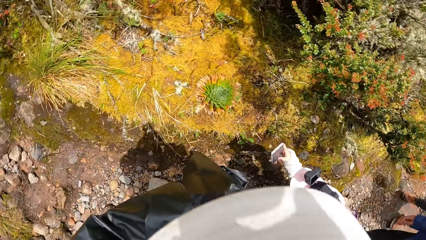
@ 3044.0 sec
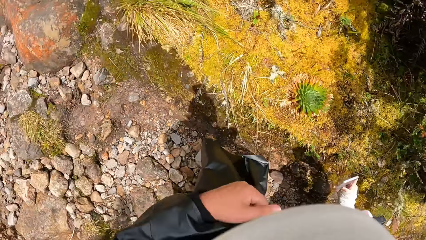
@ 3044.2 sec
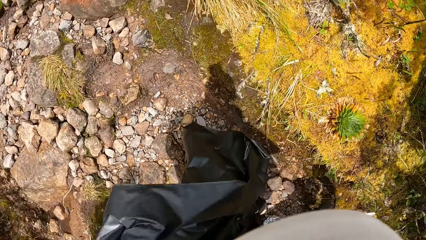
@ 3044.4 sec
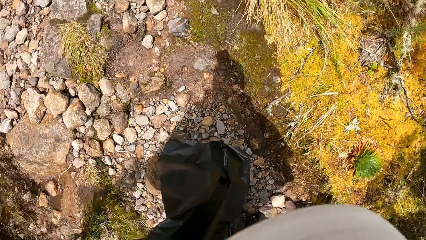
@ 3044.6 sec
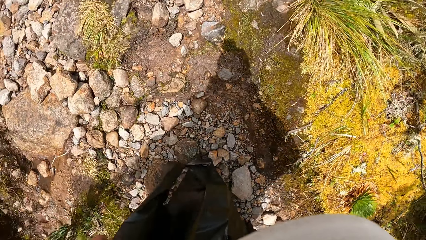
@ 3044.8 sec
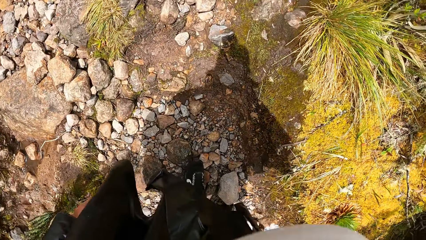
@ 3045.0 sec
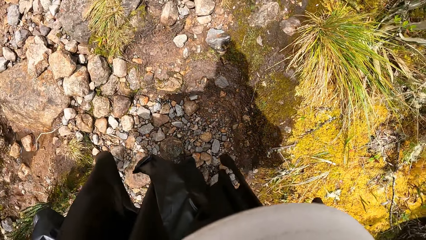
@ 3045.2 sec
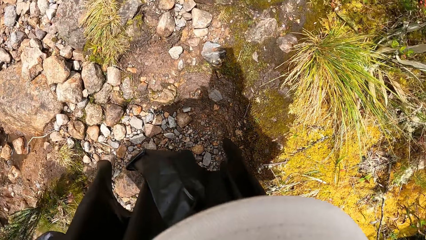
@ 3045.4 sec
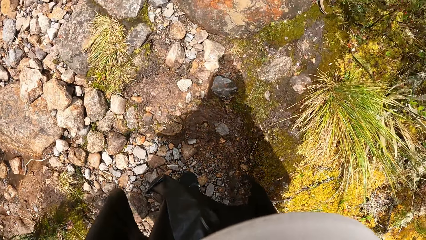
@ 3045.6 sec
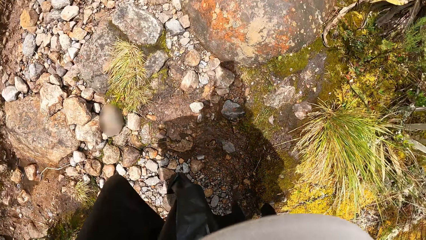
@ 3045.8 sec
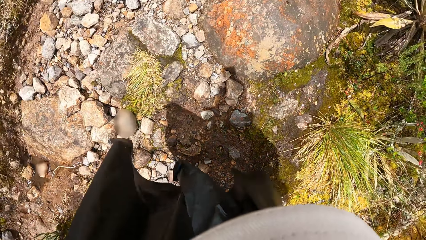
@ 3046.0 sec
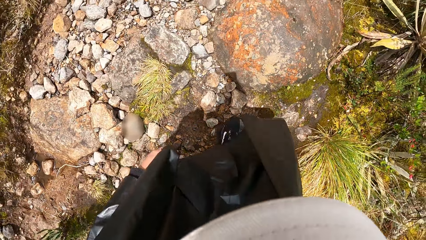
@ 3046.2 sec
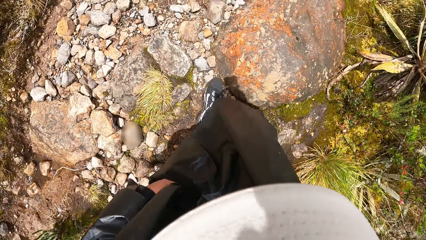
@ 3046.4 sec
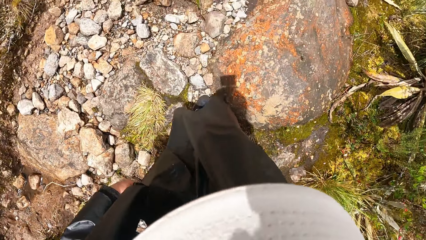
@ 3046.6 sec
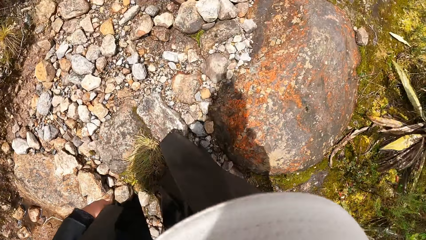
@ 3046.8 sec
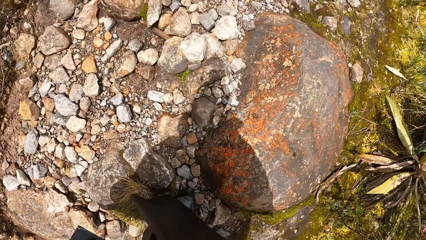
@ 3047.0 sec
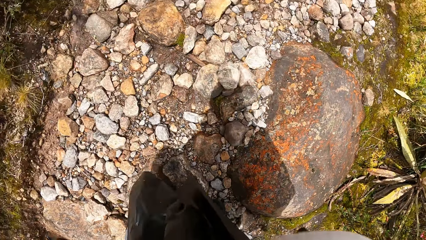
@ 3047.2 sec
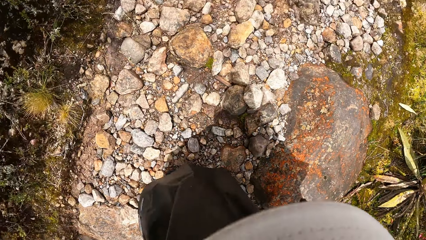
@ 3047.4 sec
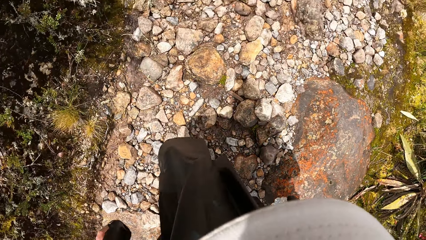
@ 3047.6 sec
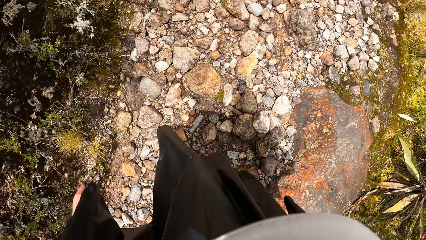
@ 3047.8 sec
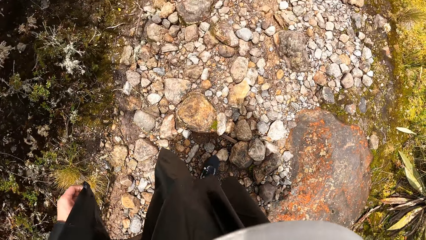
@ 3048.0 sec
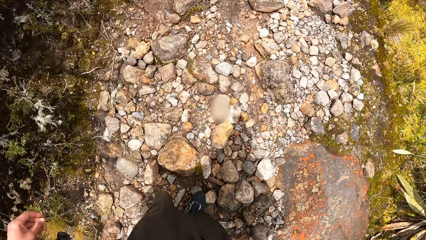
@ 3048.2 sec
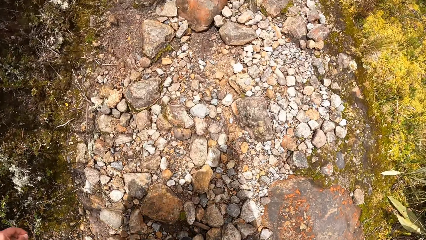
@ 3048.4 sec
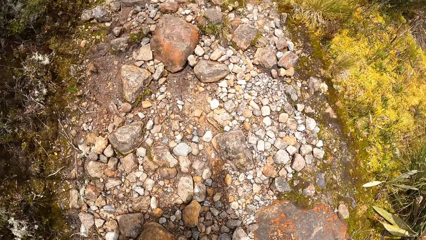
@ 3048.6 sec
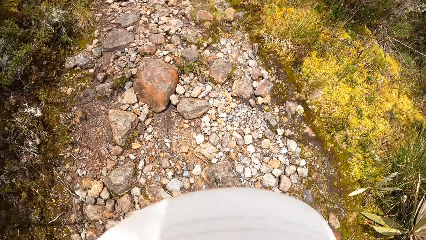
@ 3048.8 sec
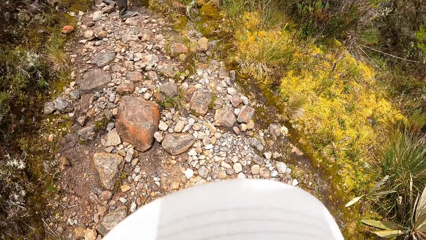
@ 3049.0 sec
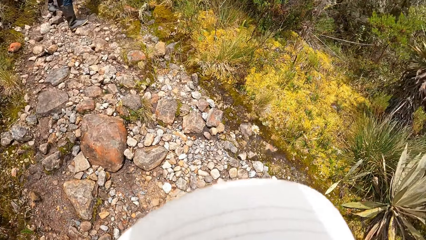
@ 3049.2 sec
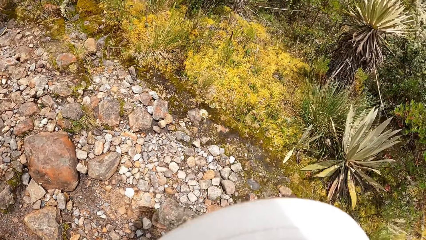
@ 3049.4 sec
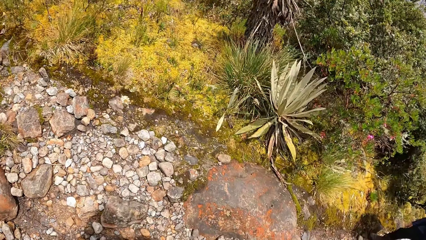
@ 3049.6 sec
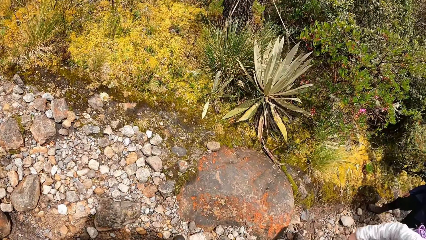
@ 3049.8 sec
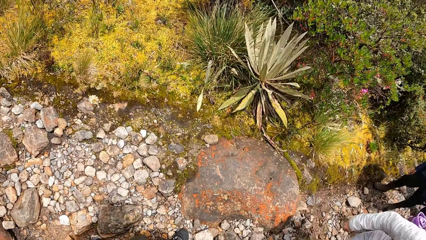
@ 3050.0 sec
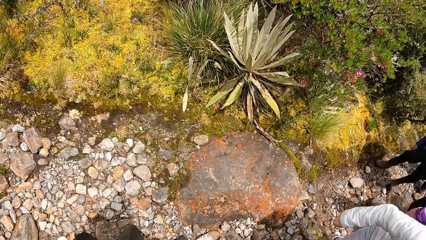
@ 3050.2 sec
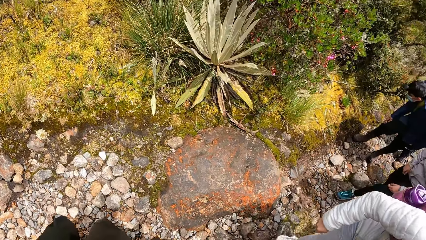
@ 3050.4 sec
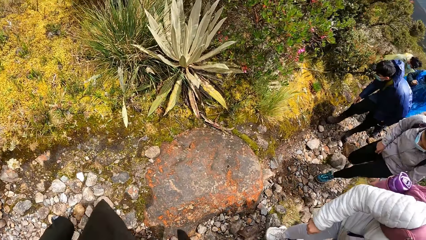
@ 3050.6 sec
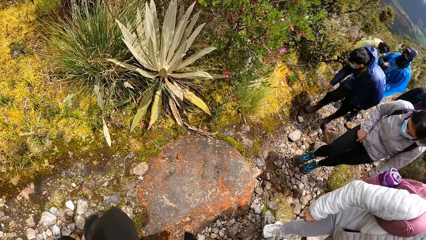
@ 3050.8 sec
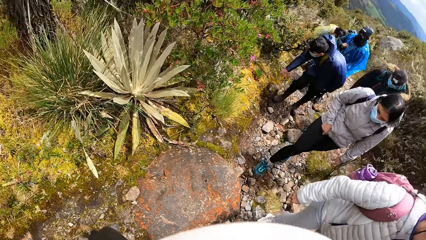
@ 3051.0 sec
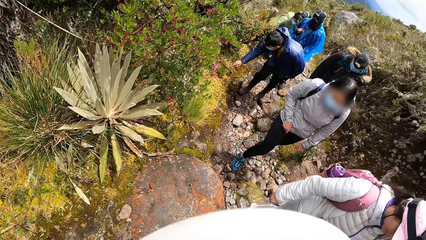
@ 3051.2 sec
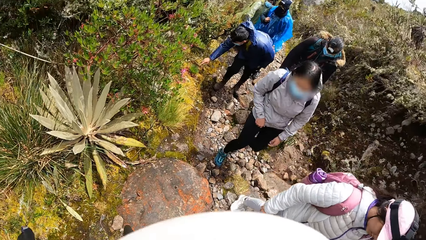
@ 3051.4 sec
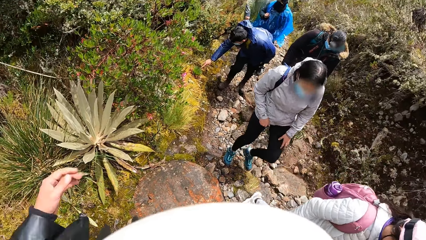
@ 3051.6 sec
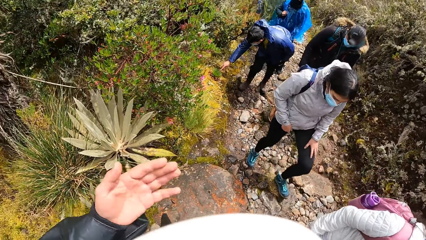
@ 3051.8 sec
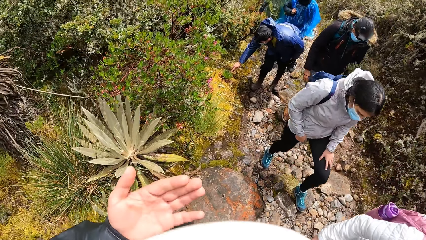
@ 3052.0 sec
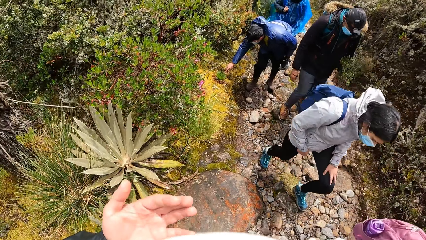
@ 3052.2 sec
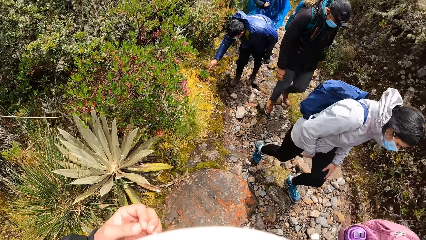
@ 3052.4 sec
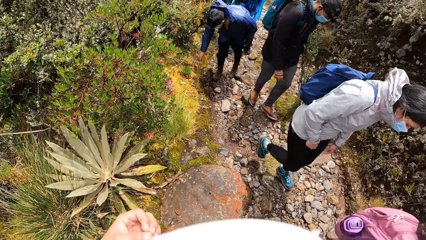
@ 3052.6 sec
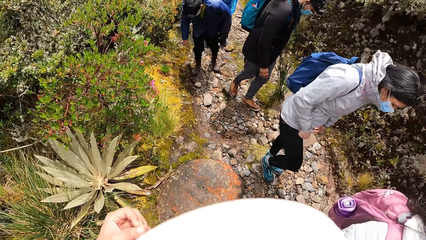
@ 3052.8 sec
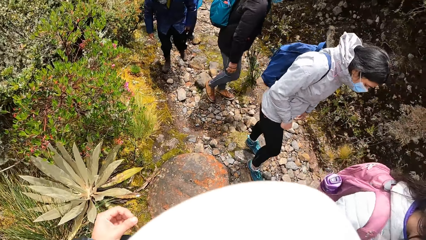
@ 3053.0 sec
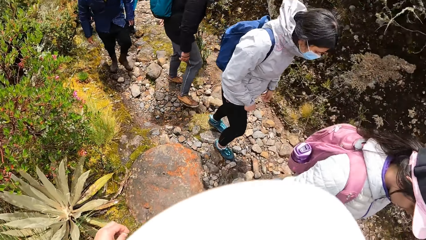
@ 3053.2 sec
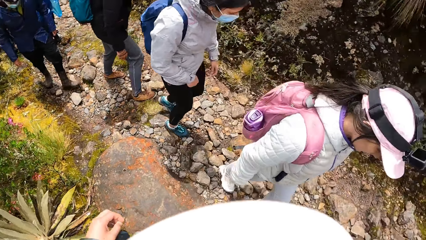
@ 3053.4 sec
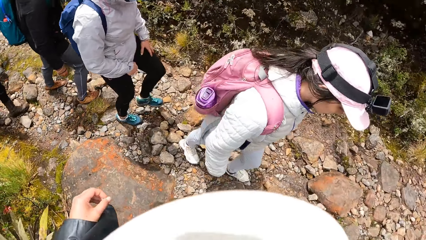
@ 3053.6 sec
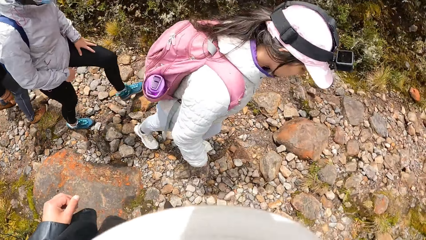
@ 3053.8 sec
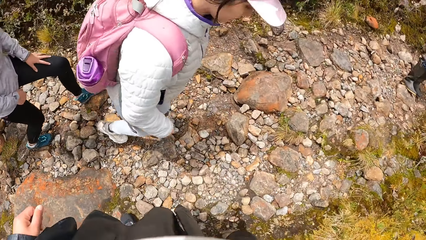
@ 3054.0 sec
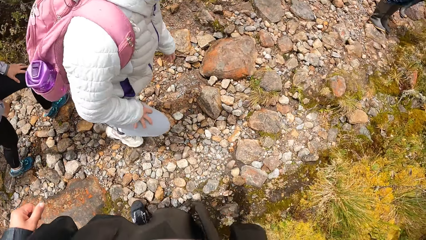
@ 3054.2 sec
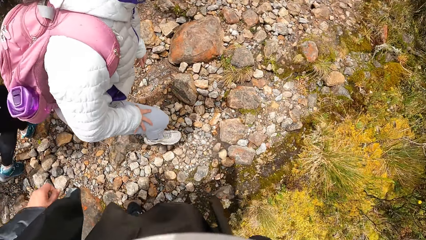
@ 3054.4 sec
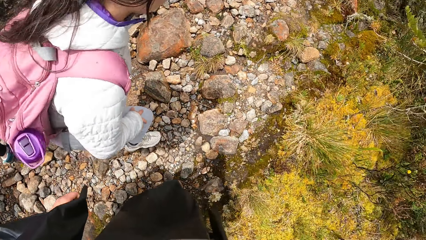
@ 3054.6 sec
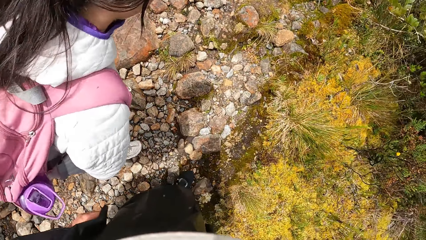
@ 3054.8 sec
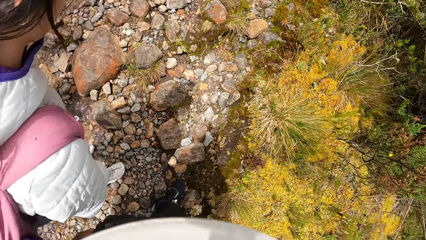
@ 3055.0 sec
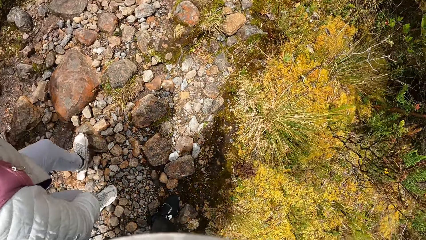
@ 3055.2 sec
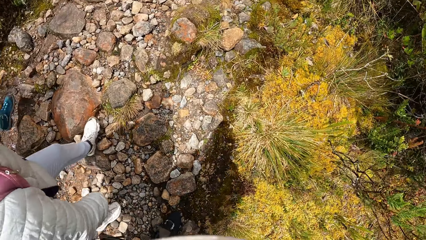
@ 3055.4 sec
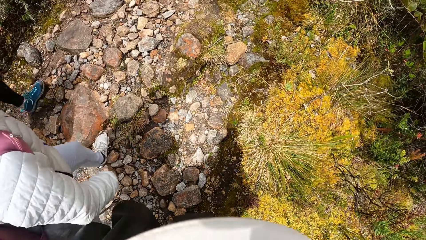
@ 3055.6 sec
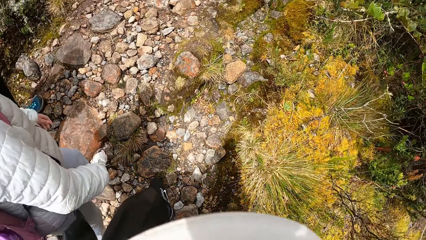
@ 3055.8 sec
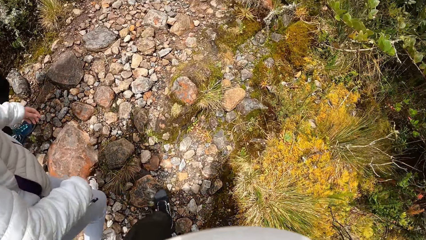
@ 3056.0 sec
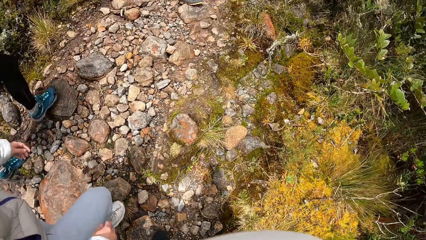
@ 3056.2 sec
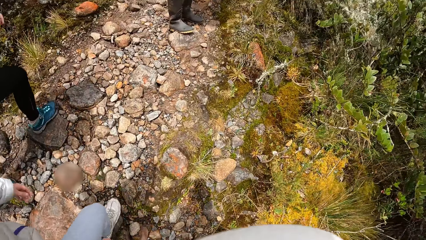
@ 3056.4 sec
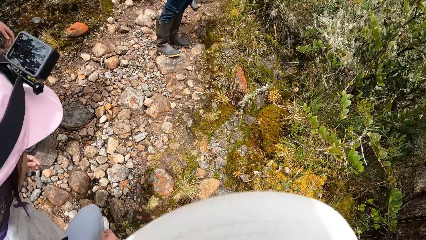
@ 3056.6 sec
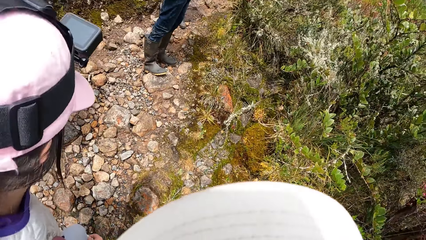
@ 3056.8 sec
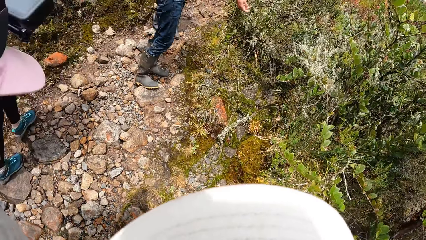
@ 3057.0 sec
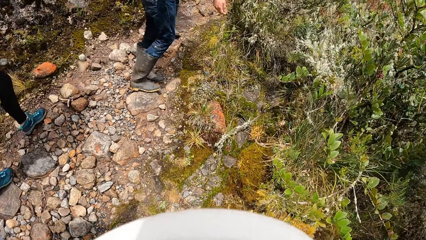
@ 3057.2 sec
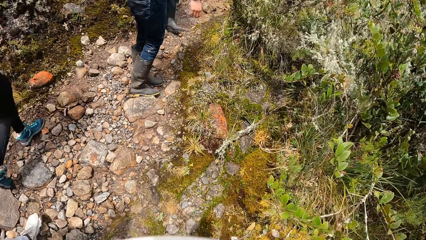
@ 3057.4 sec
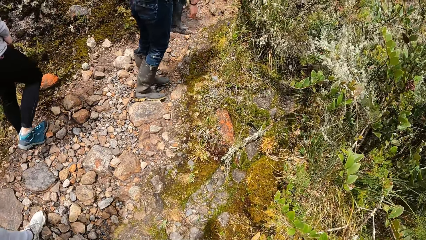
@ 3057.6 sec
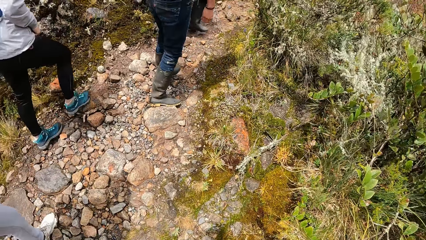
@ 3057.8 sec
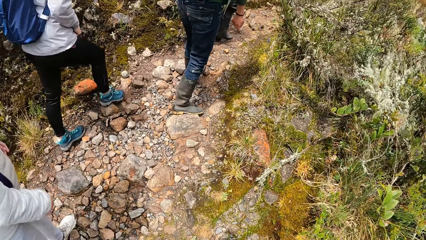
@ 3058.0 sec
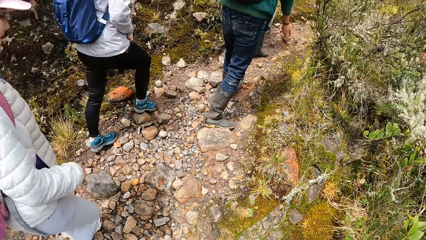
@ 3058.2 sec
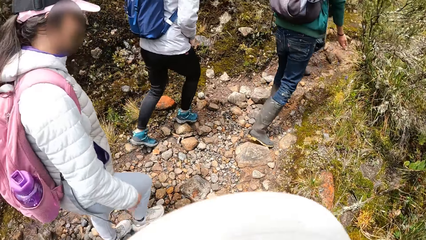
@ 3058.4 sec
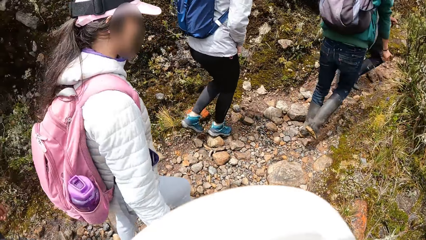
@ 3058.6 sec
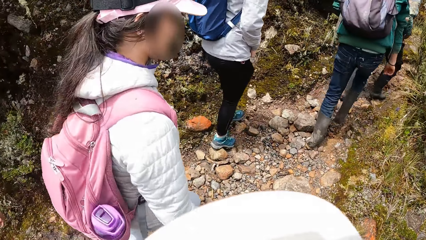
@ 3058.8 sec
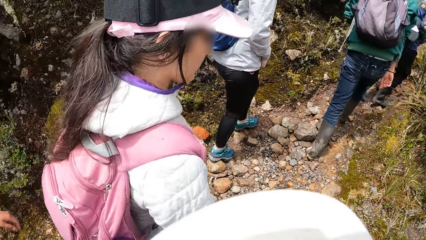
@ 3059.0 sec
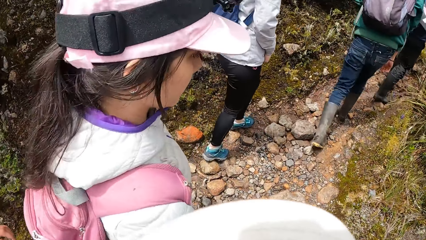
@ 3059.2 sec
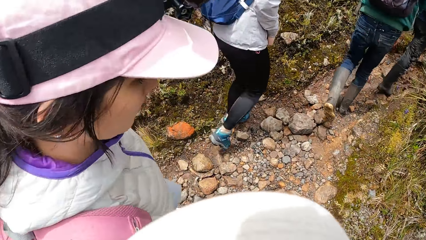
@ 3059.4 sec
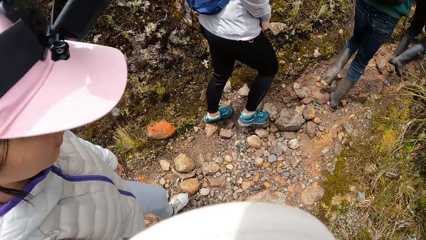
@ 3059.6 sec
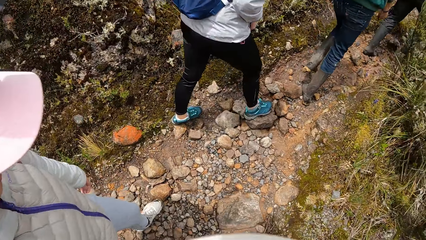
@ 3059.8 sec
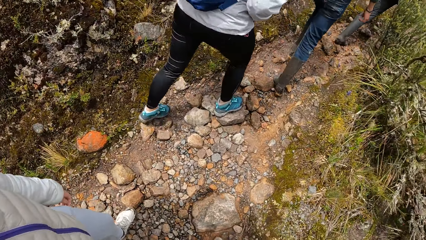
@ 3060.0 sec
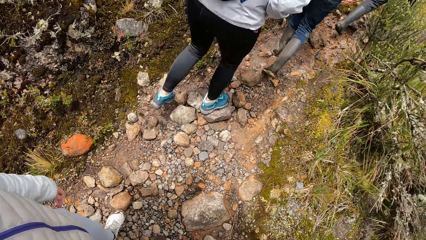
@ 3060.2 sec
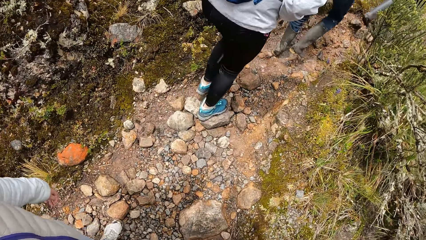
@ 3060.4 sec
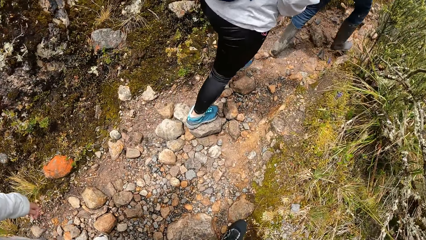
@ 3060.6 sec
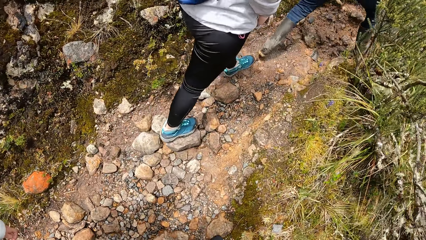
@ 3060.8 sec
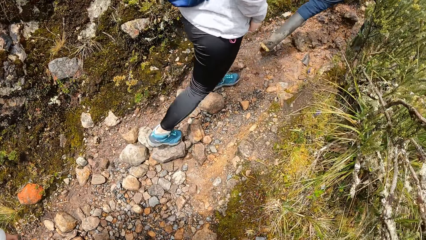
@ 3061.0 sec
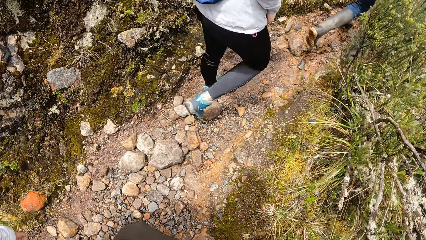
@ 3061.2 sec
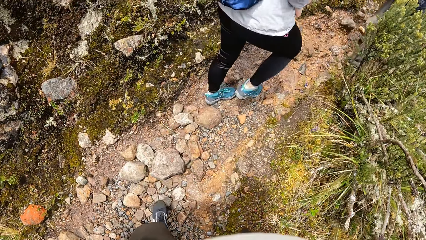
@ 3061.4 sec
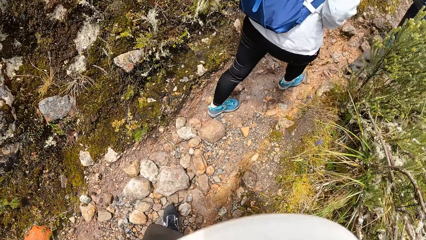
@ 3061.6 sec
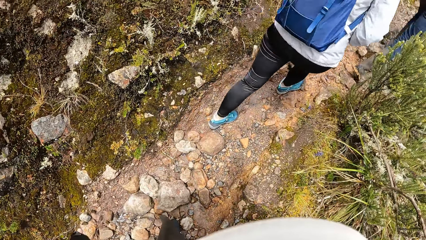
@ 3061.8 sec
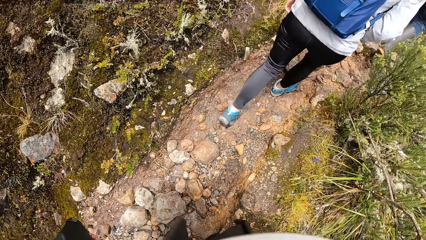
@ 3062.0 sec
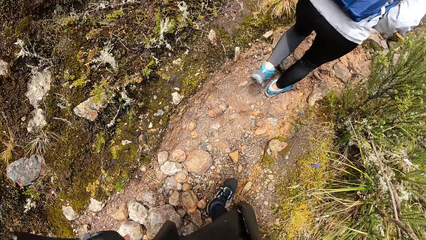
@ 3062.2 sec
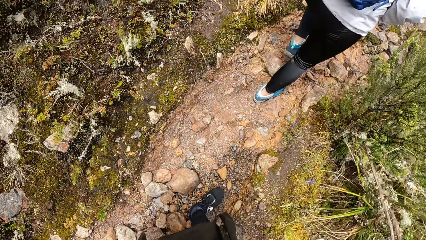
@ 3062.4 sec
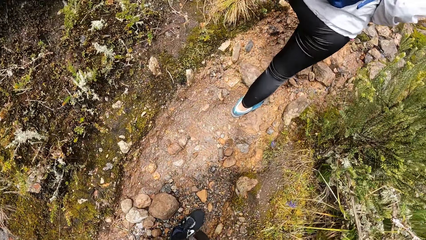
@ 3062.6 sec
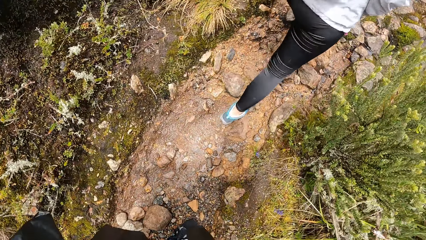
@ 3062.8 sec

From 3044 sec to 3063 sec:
The camera wearer walks on the trail alongside a group of people. He climbs the mountain. A man touches a plant on the ground with his right hand. The camera wearer opens up his left hand. He walks on the trail alongside the group of people.
